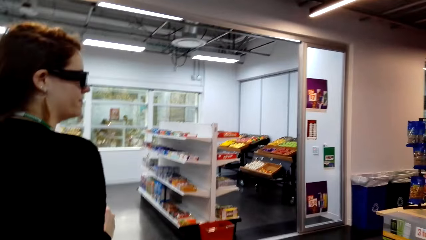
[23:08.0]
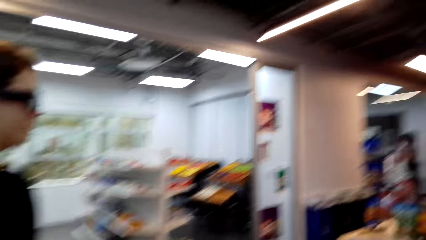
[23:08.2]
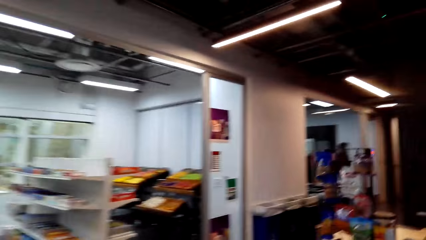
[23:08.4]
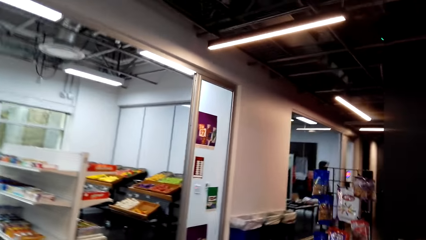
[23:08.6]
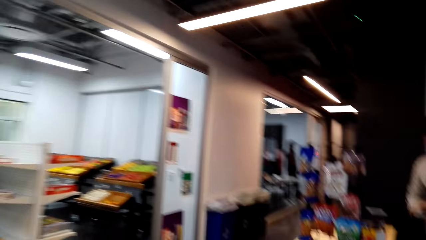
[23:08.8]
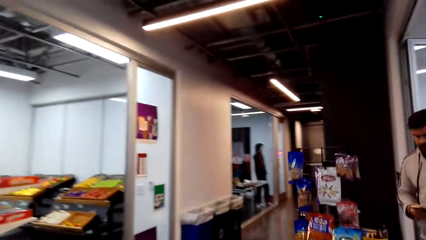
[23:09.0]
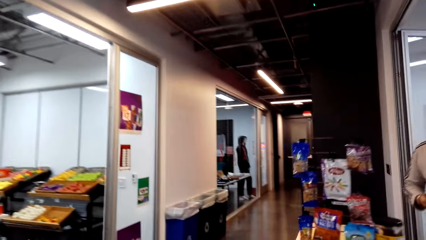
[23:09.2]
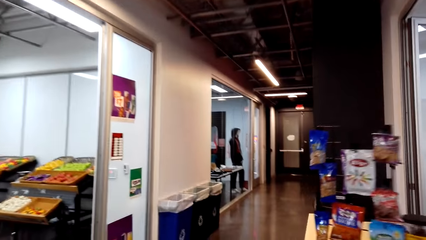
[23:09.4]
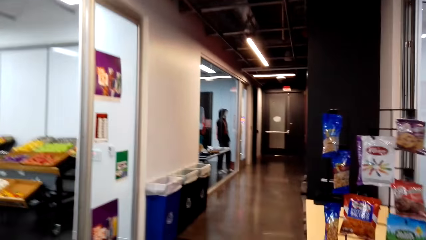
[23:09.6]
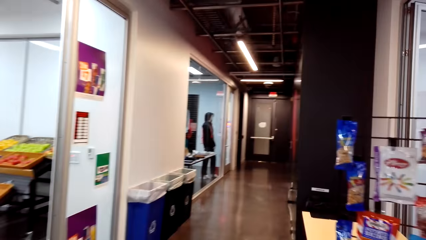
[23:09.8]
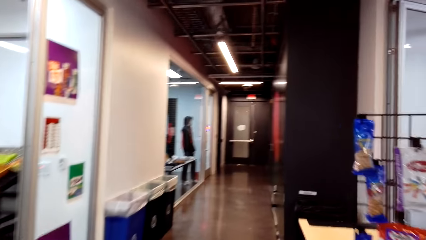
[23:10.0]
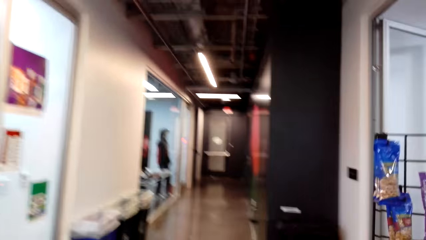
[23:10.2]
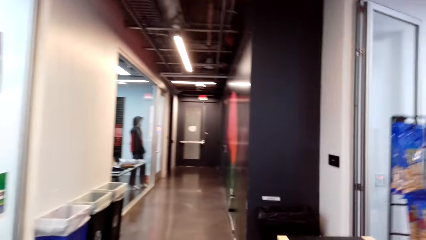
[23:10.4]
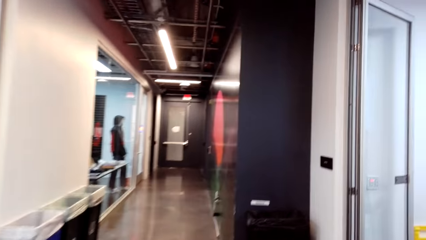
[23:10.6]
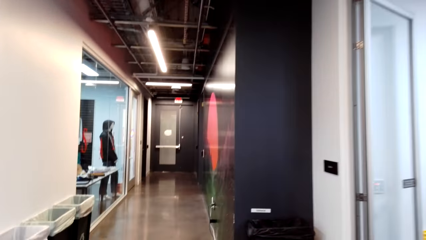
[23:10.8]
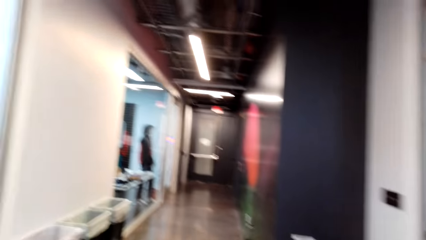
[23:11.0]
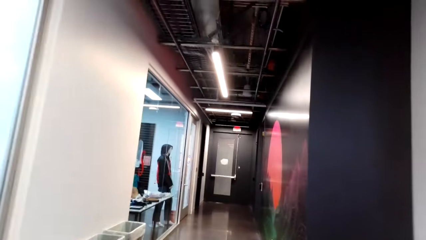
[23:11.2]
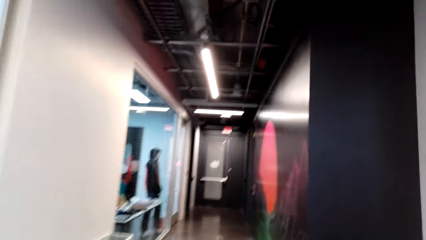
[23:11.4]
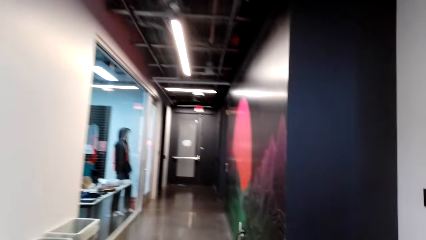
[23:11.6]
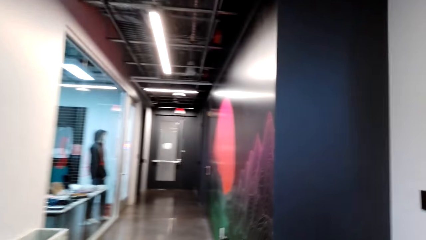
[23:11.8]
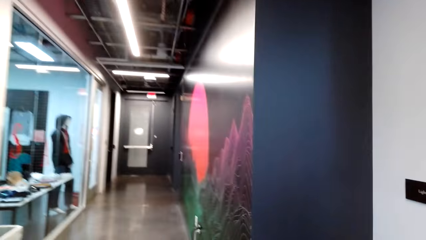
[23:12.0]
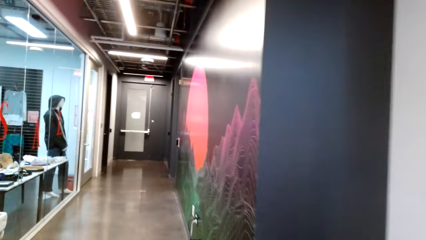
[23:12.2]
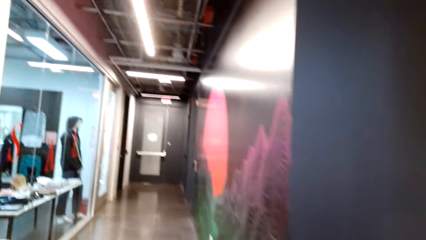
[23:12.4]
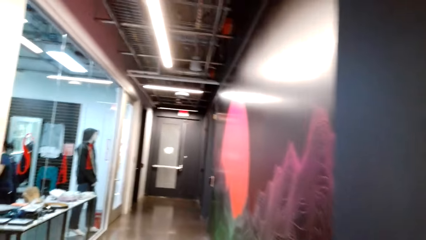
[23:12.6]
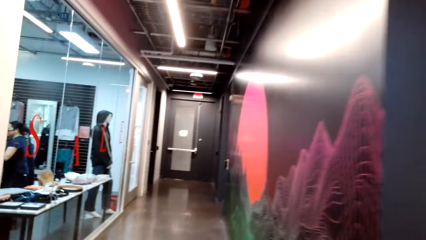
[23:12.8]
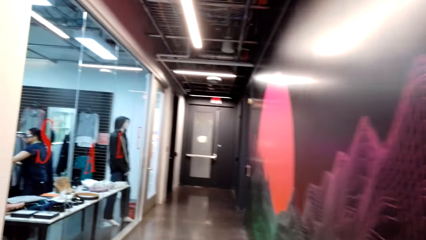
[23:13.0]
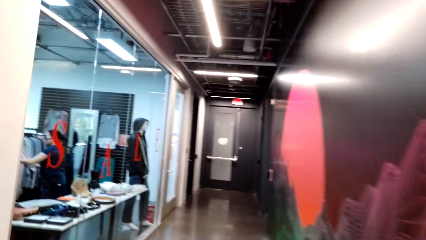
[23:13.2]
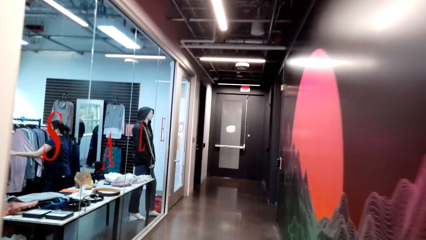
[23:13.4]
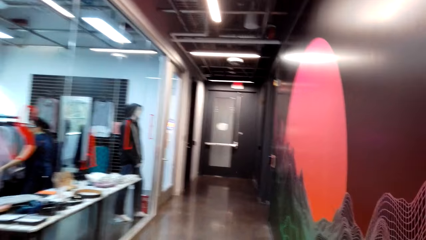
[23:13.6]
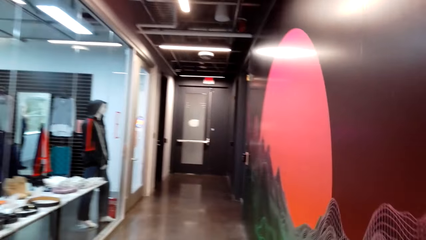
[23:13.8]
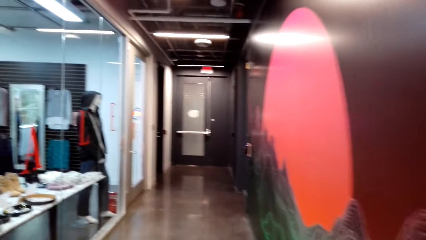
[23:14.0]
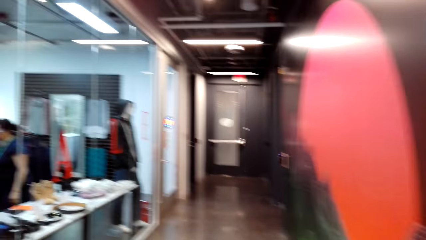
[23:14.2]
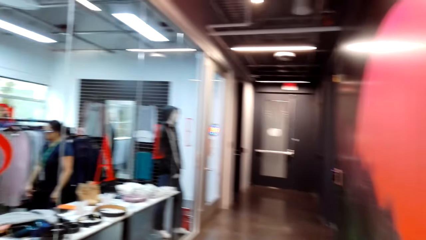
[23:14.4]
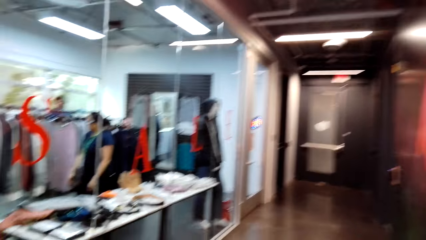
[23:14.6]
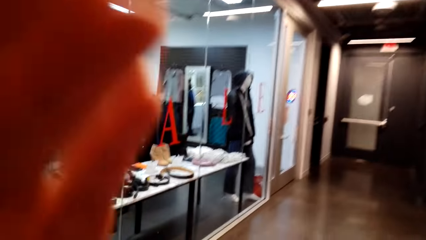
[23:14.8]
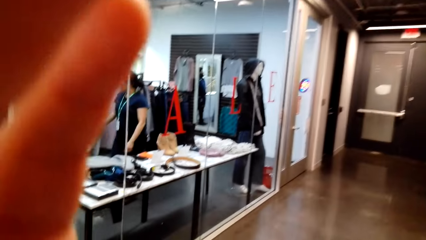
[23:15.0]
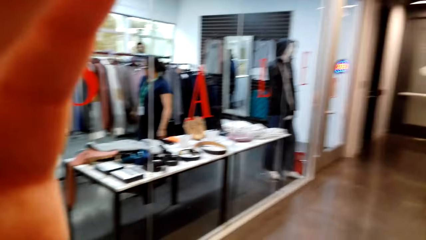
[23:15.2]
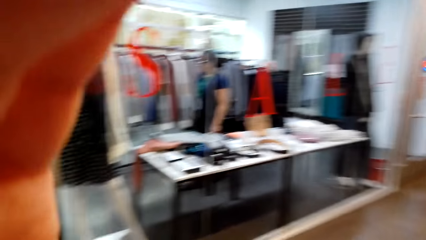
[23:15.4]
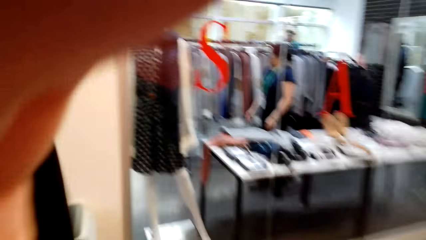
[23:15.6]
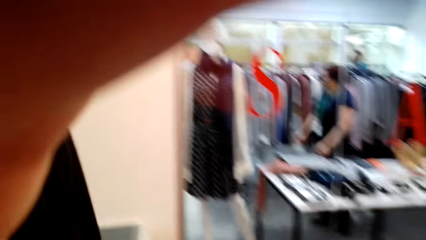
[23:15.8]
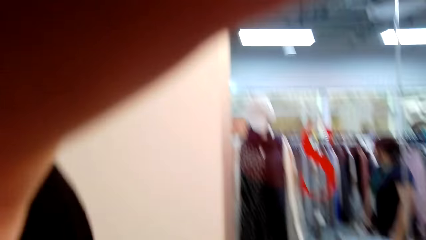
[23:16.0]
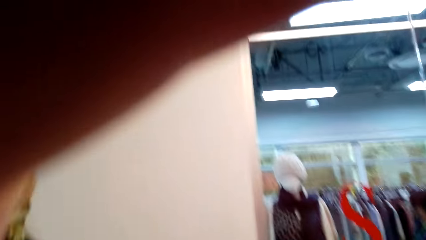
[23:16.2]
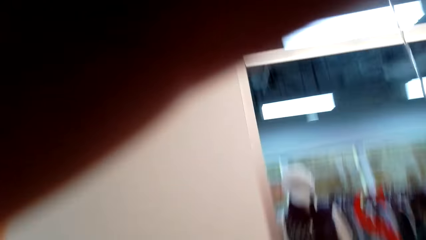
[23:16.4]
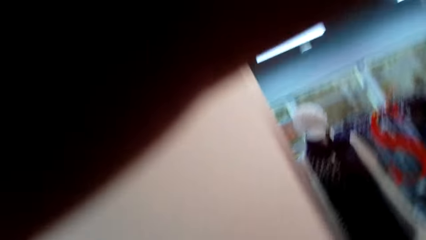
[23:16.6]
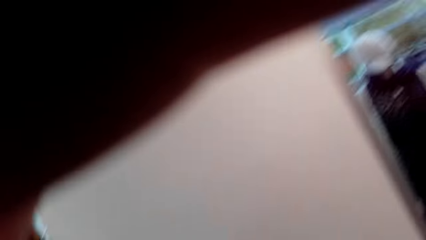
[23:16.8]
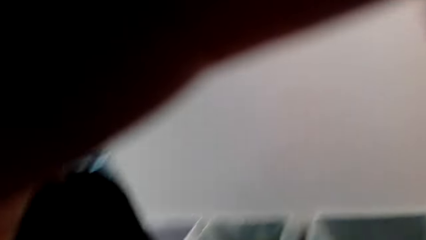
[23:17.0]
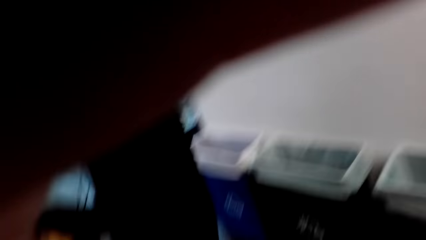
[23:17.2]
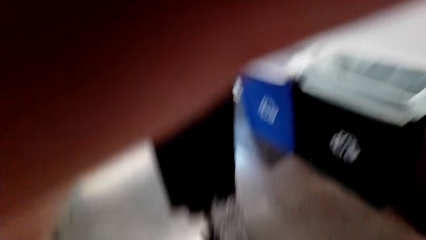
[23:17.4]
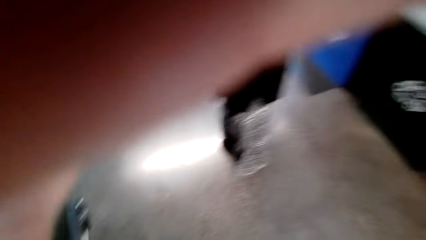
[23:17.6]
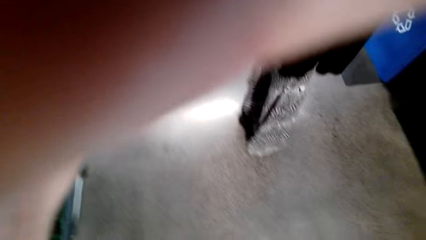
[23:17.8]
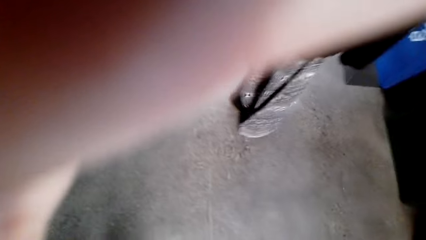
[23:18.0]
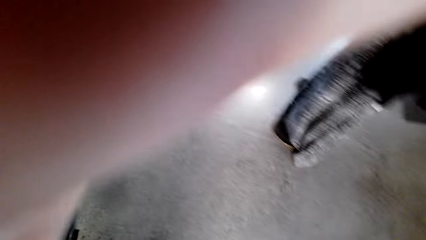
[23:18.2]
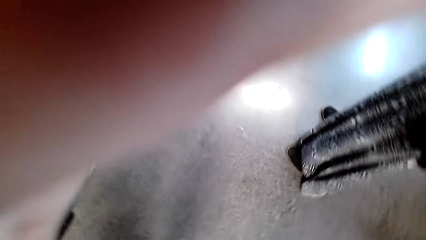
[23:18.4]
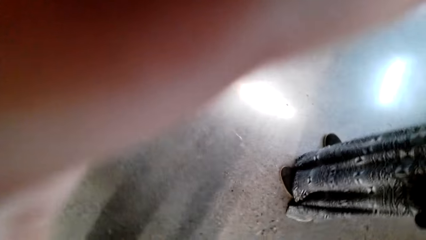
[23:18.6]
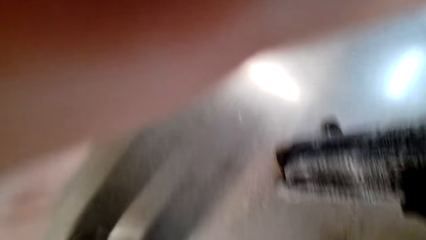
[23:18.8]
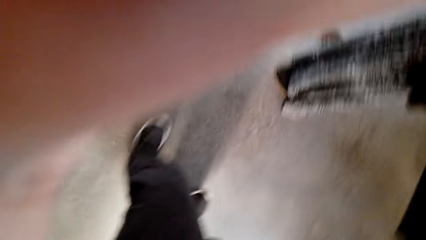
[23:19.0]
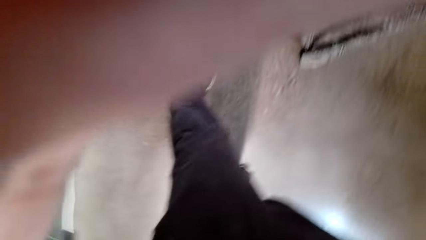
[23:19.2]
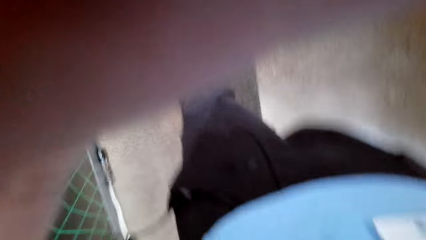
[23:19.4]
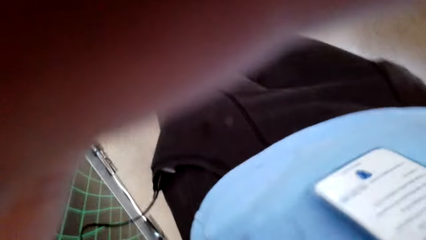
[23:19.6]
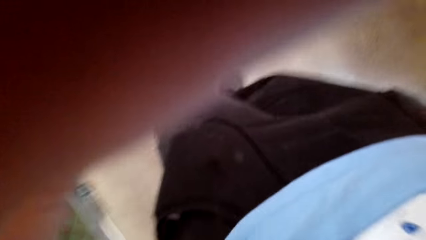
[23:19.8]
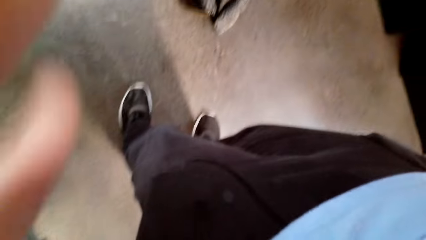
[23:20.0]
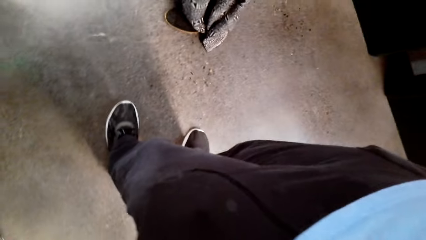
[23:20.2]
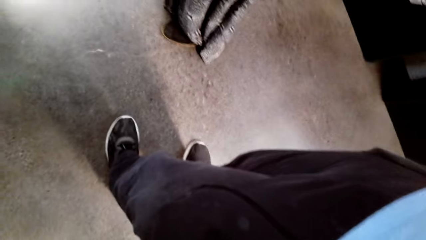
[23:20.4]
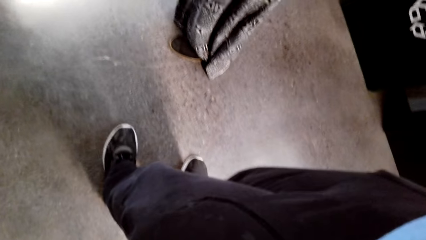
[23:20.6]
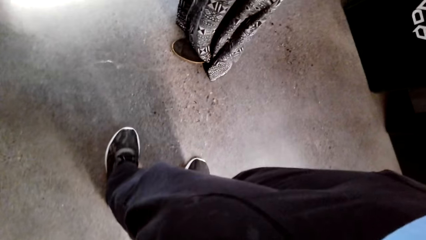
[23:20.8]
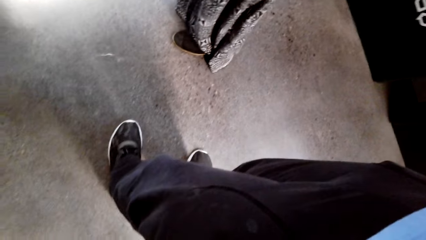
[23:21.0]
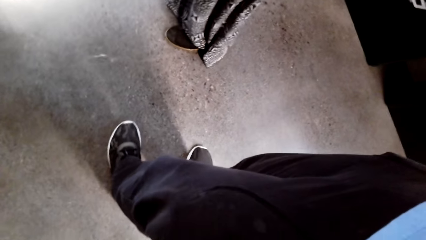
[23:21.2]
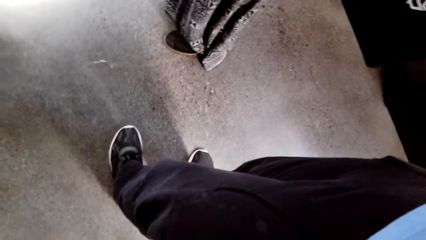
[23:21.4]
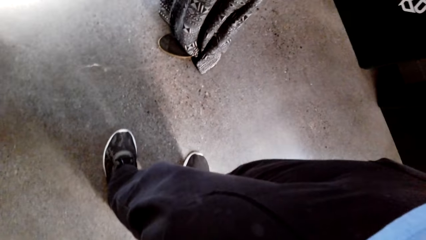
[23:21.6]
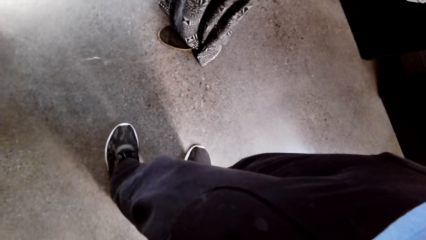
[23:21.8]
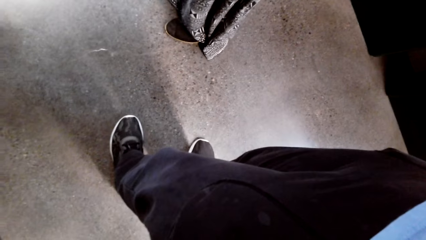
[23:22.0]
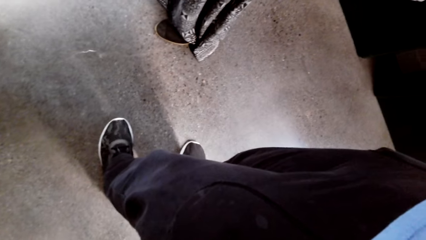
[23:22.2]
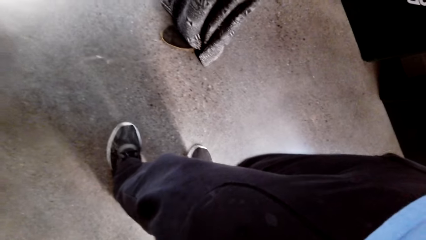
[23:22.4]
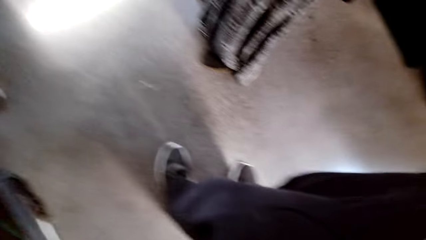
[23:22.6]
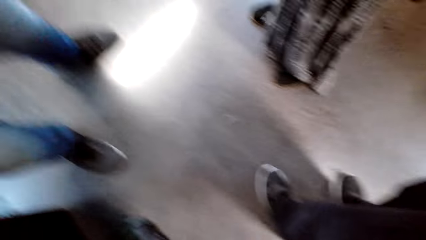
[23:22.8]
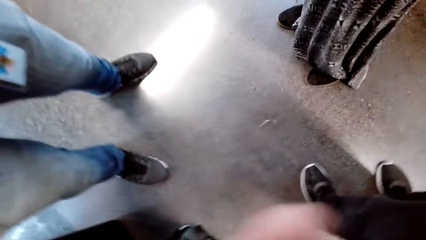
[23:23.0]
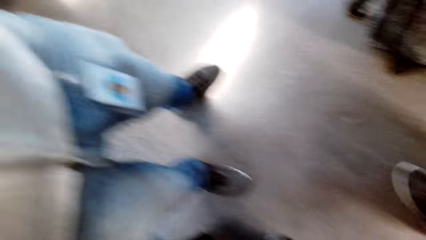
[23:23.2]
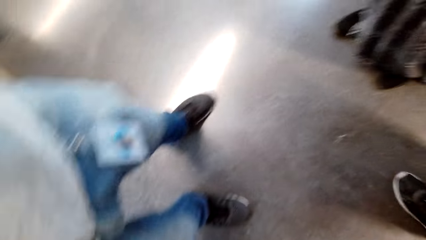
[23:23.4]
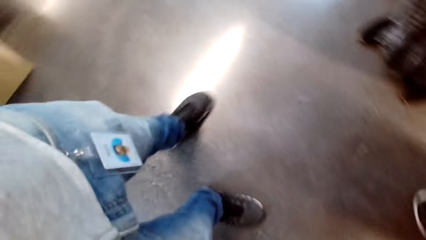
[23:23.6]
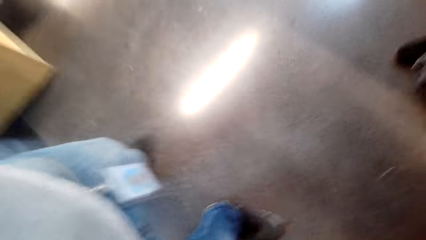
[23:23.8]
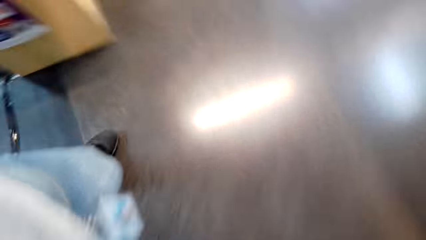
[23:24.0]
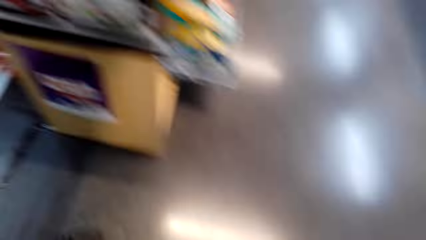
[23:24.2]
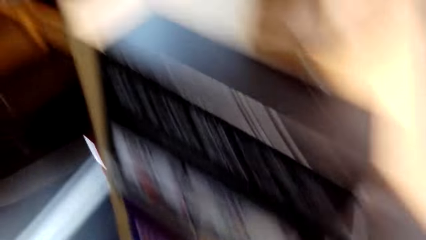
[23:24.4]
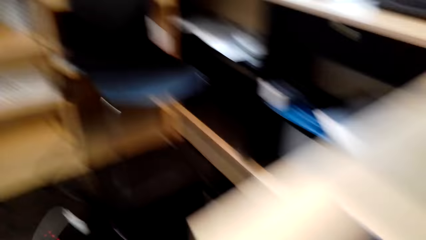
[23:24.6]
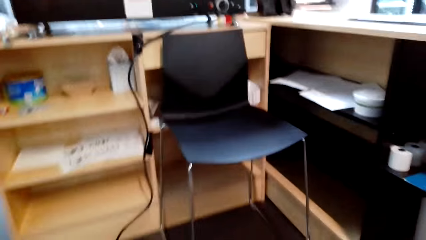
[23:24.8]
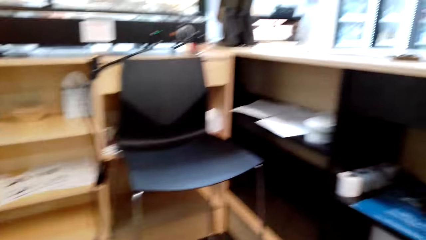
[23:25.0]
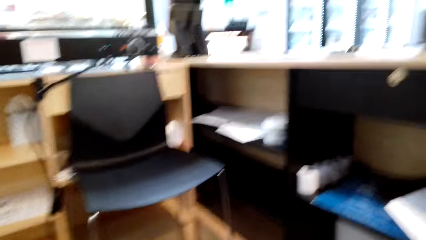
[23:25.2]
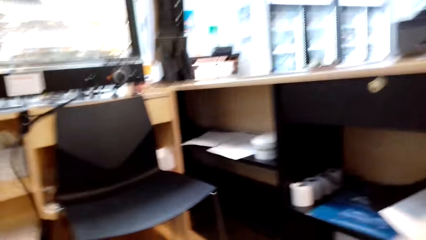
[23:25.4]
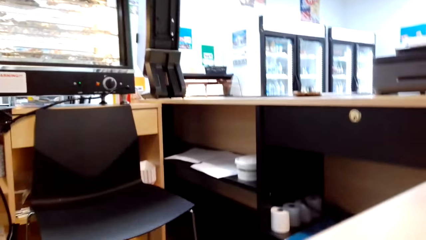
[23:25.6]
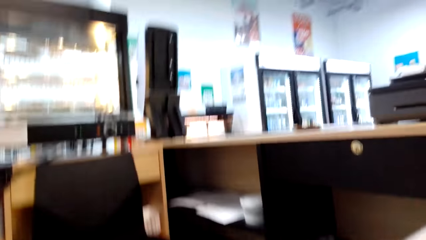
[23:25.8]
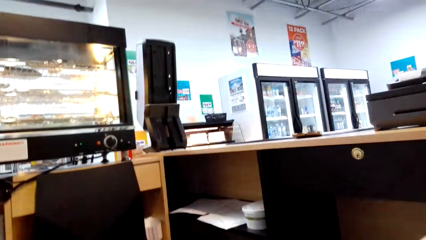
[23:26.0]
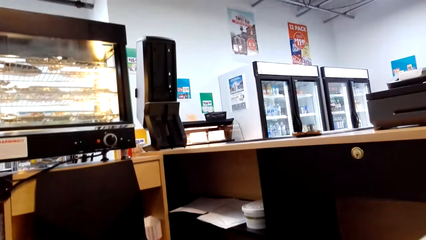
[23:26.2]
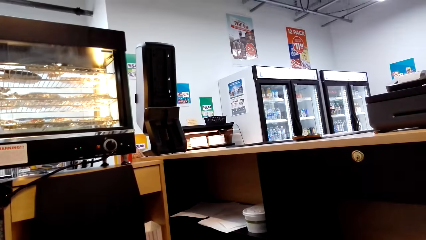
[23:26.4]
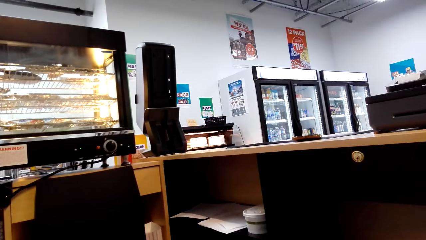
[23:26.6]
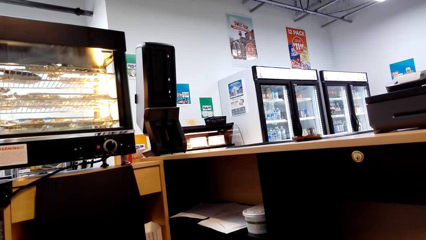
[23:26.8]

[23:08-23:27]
The camera wearer looks around a supermarket. A lady walks in the store. A man interacts with the camera wearer. The camera wearer walks around the supermarket. The lady walks around the supermarket. The camera wearer adjusts a camera. They look around the supermarket. A man stands aside. The lady stands aside. Another man stands aside. The camera wearer looks around and walks around the supermarket.
